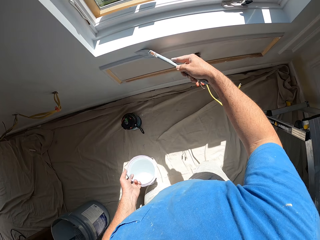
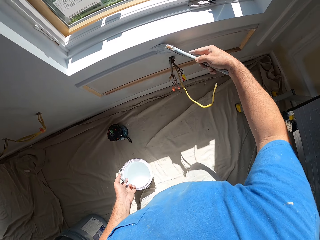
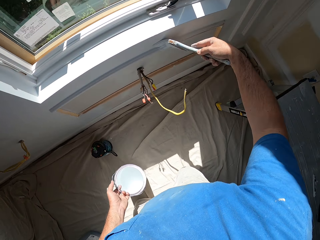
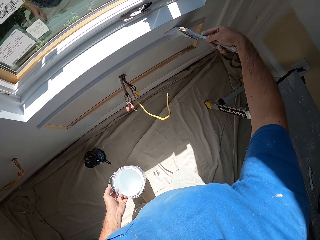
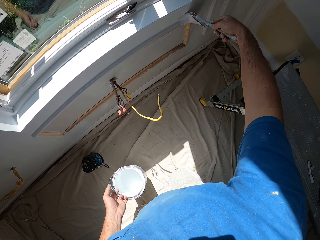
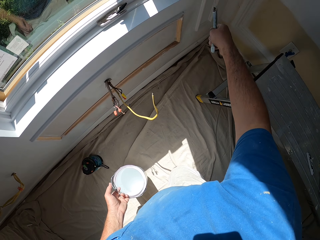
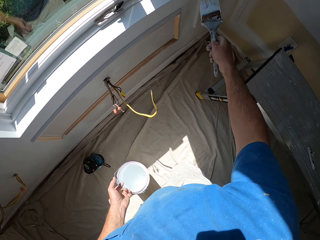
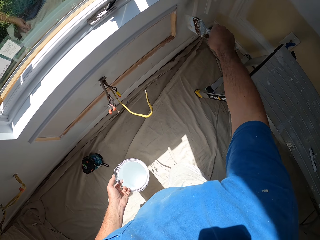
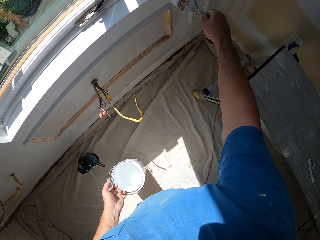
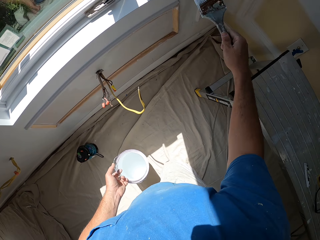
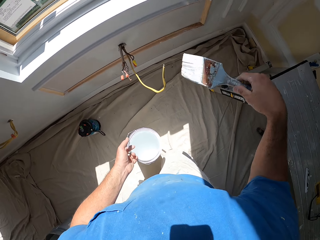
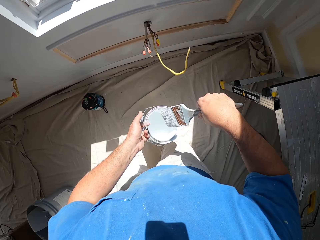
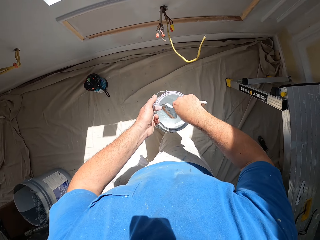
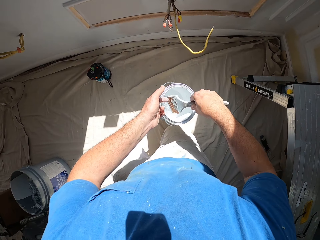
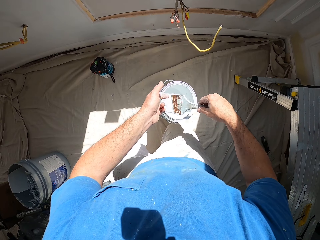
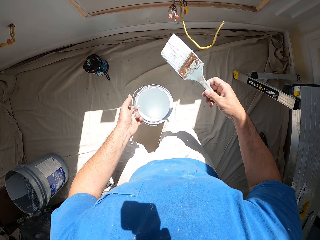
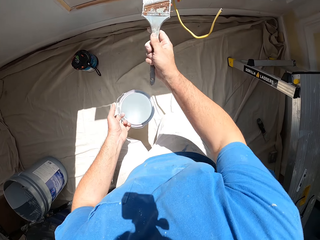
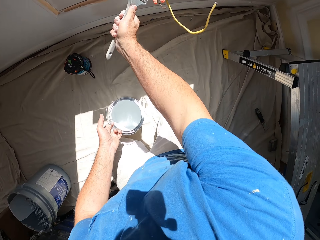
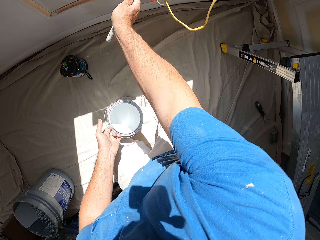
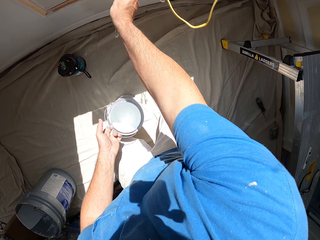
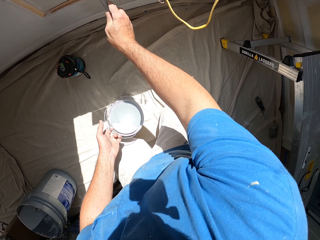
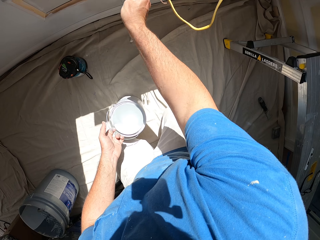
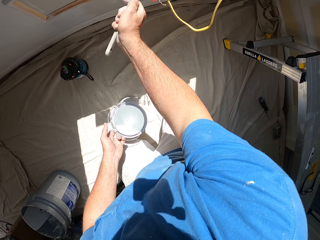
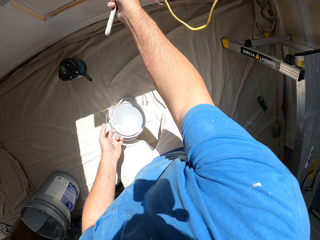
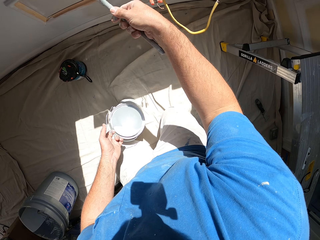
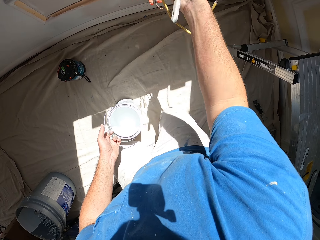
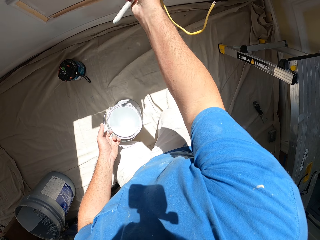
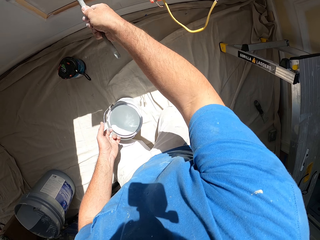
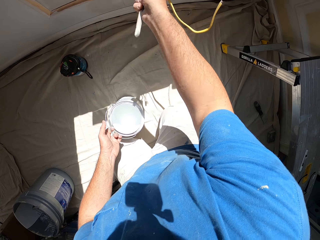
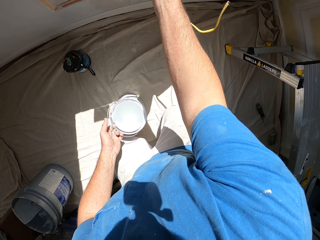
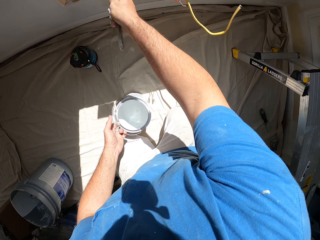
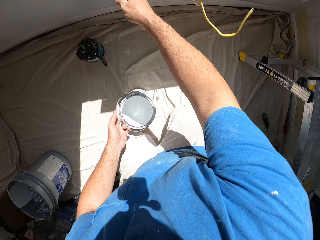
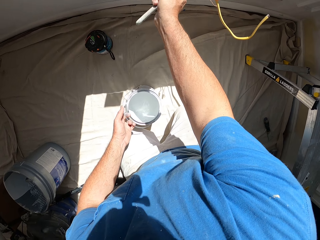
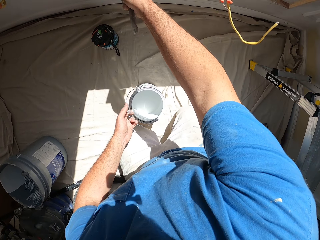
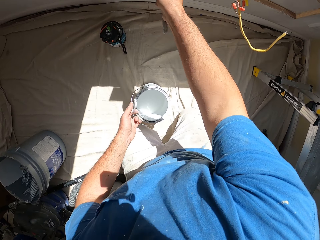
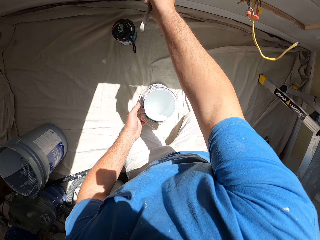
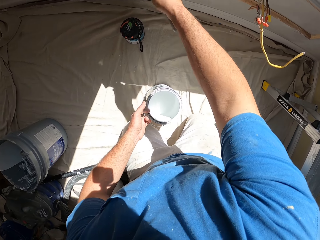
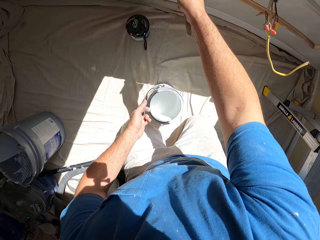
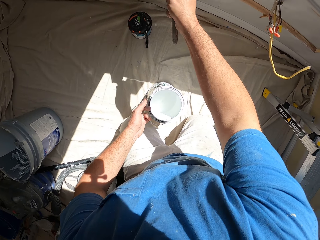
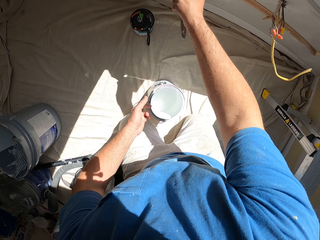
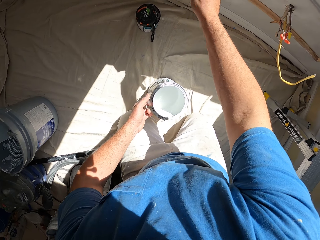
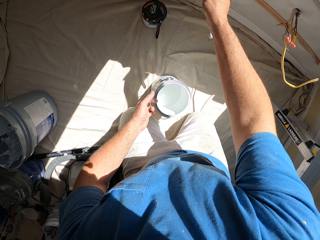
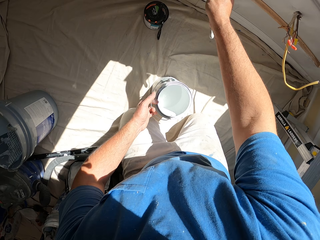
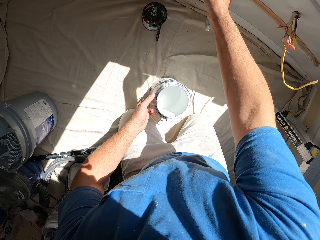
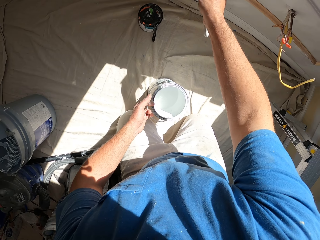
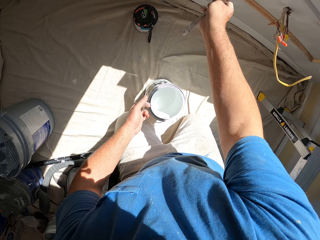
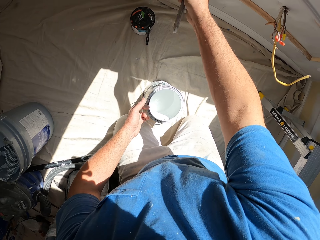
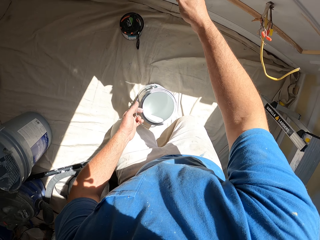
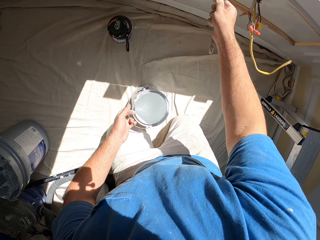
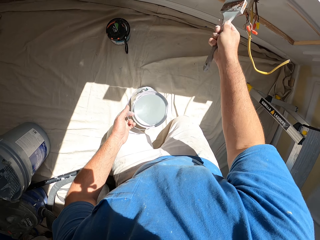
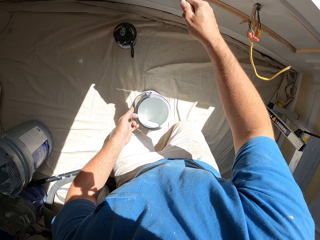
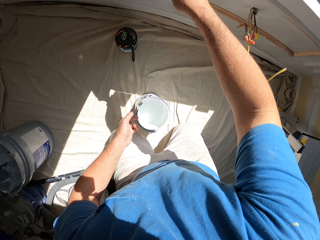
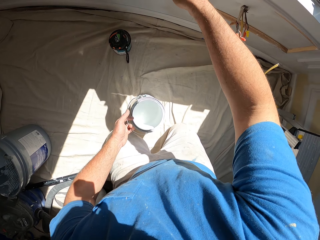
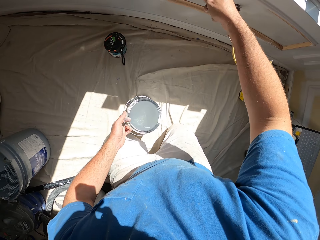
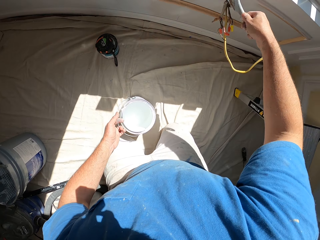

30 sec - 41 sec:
The camera wearer scoops up paint with the paint brush from the paint can. They paint a part of the wall with the paint brush.

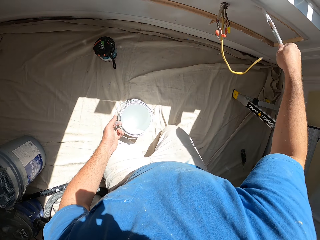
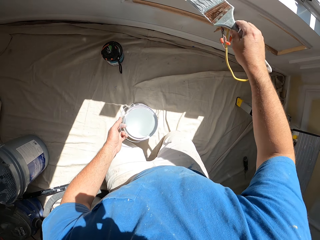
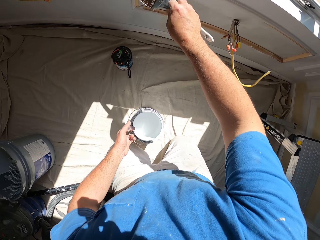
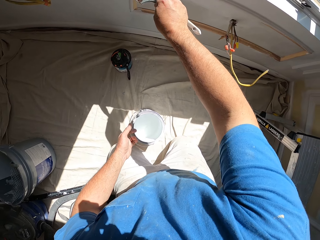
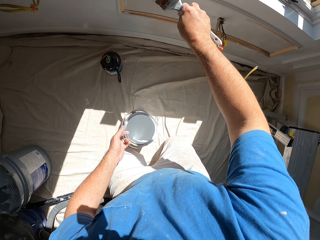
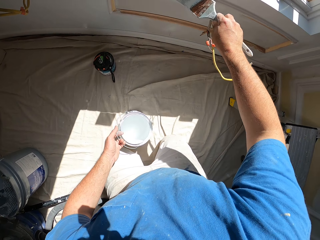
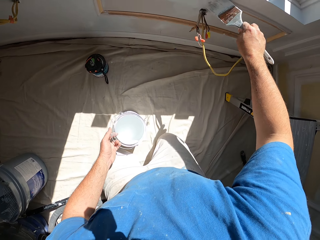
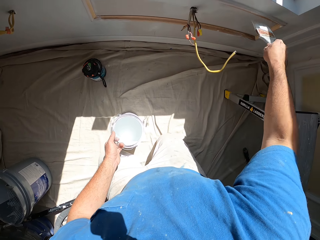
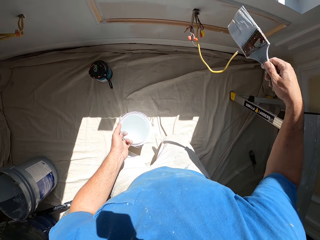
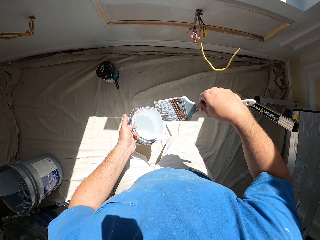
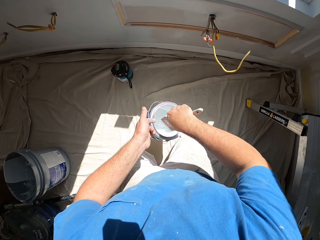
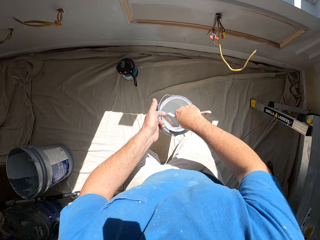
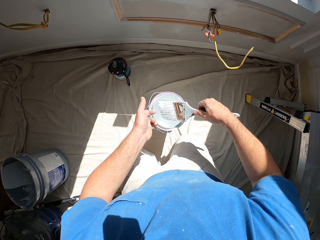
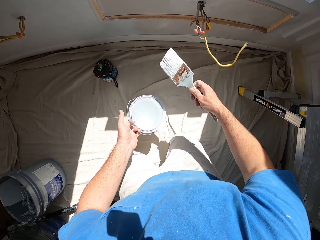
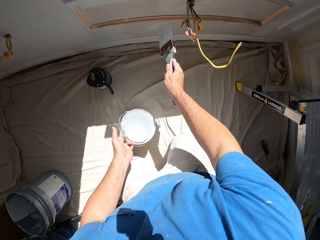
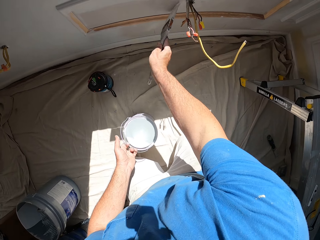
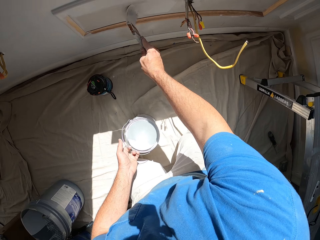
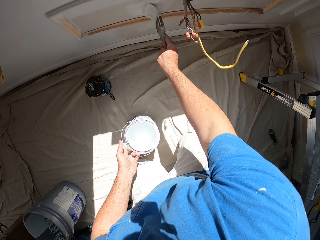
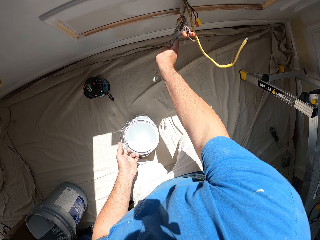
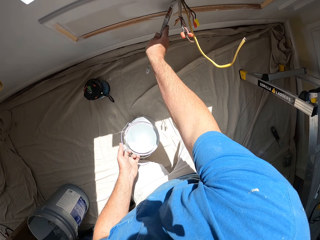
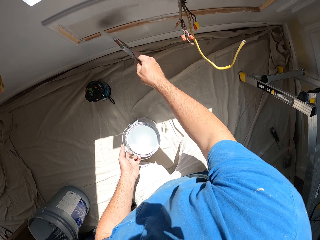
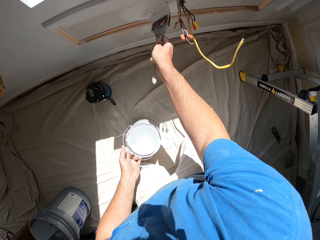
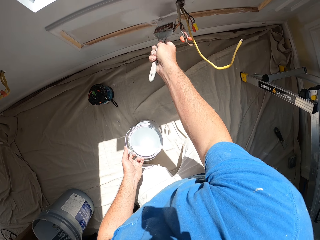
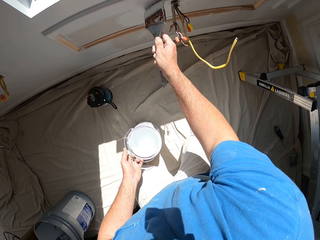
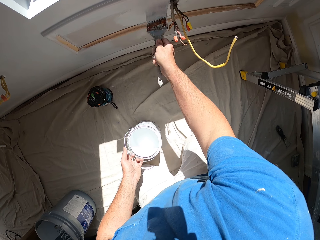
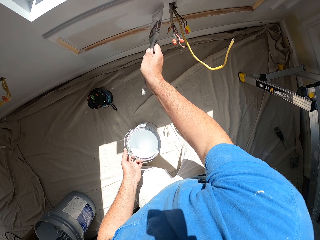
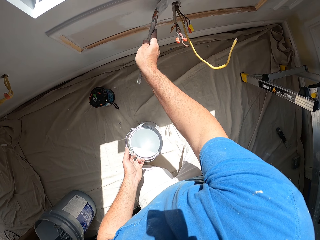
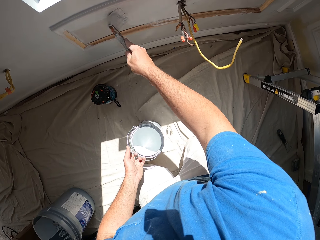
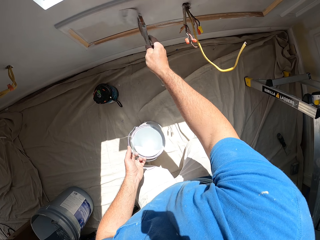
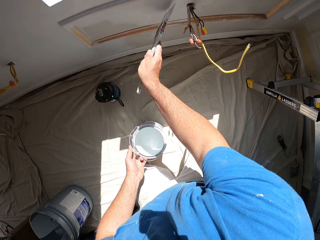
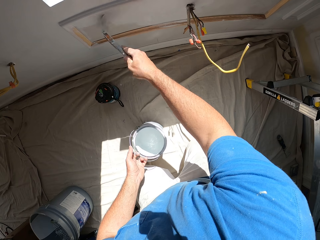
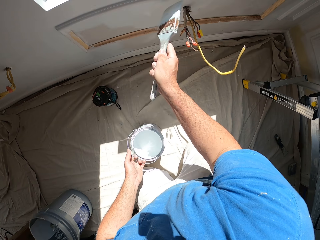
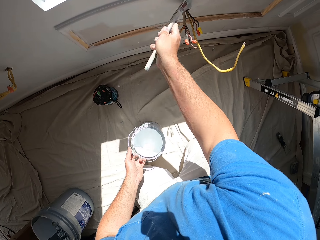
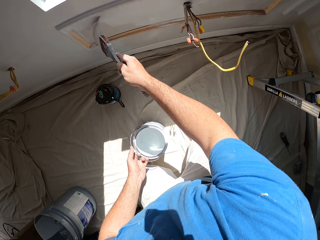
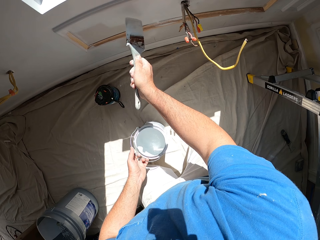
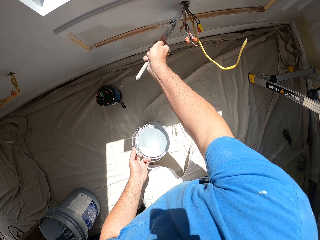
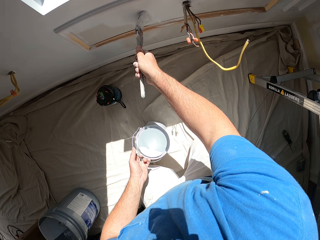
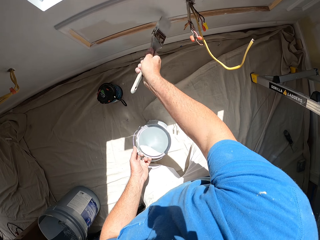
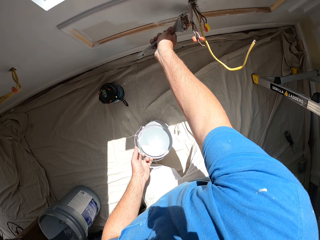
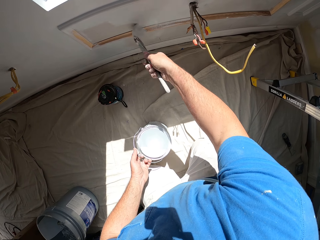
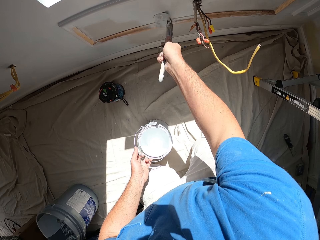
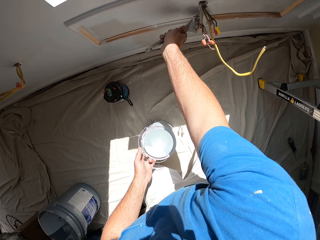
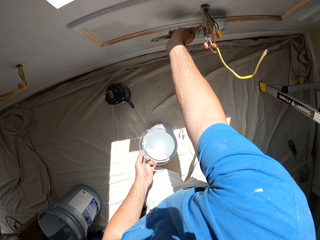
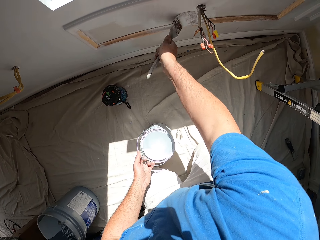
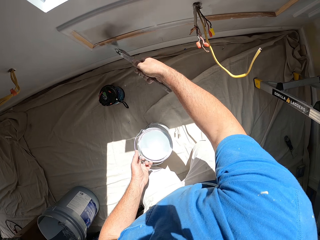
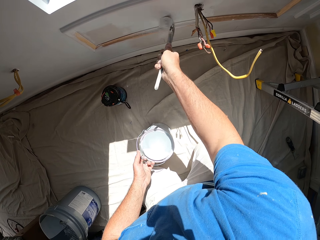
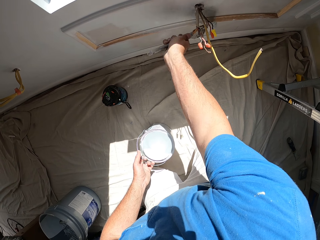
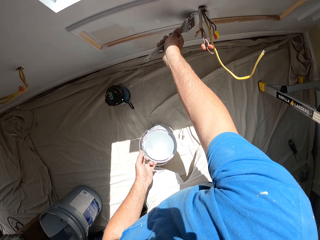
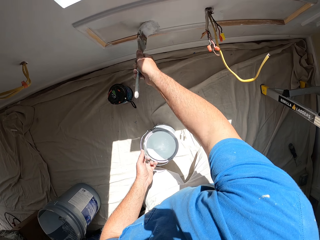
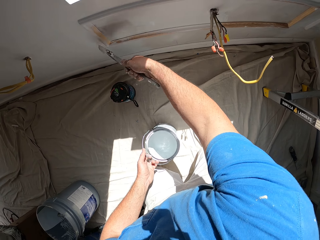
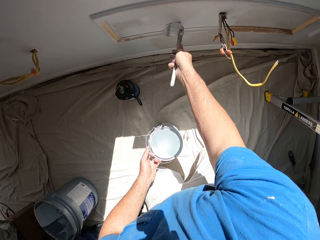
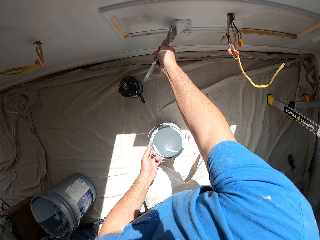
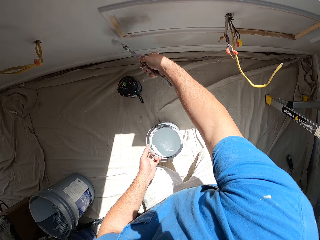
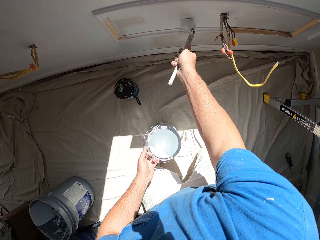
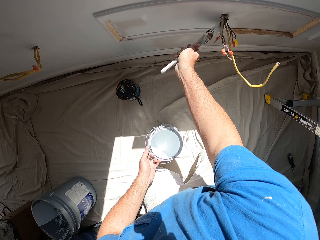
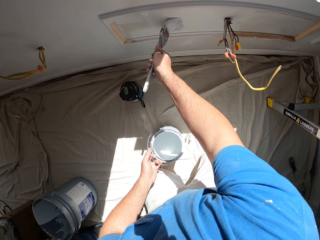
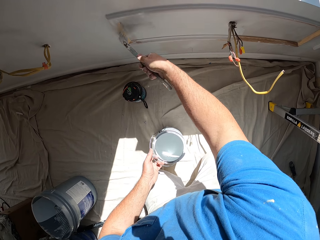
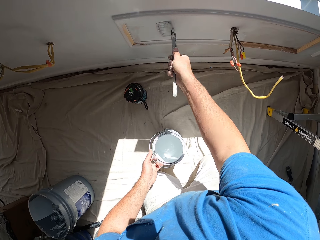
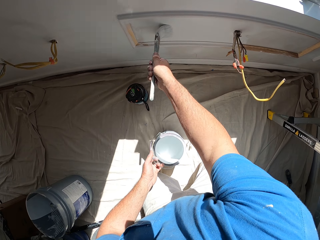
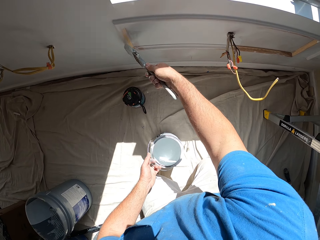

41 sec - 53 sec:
The camera wearer scoops up paint with the paint brush from the paint can. They paint a part of the wall with the paint brush.
